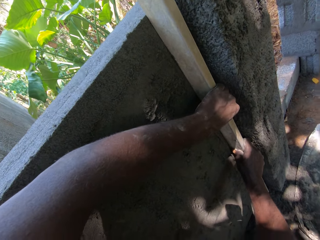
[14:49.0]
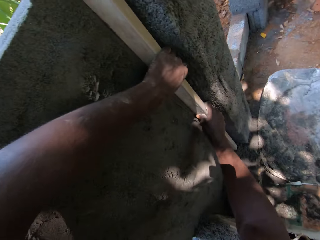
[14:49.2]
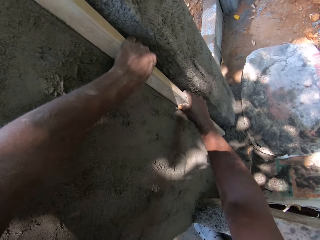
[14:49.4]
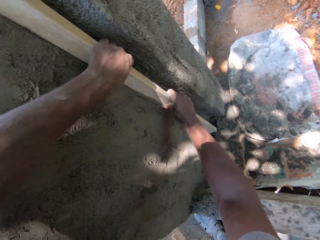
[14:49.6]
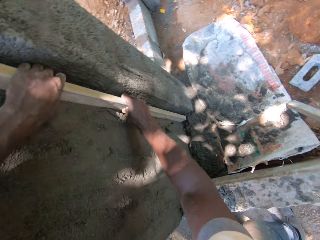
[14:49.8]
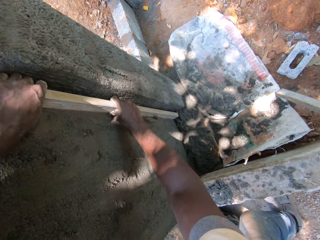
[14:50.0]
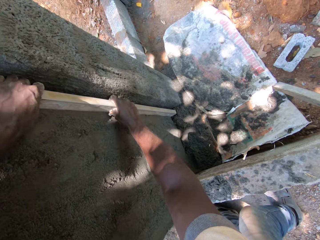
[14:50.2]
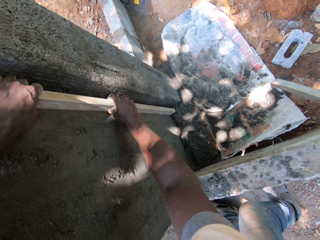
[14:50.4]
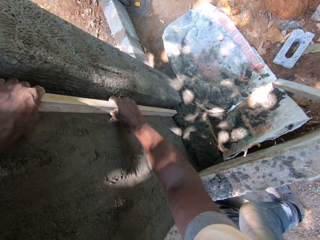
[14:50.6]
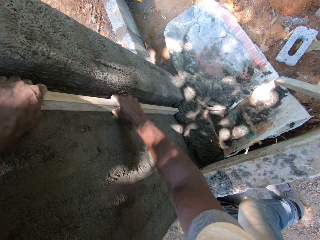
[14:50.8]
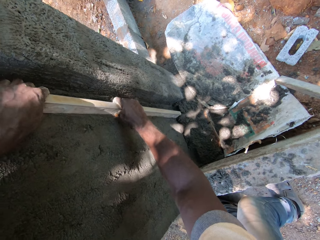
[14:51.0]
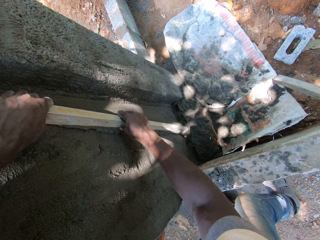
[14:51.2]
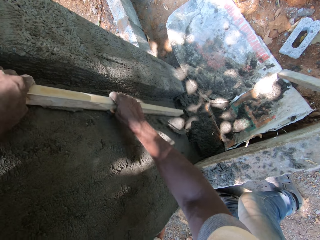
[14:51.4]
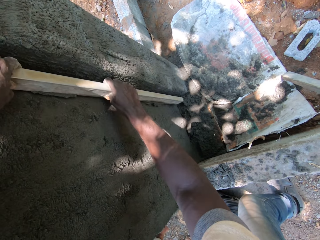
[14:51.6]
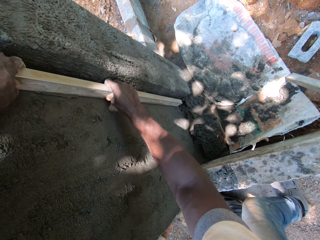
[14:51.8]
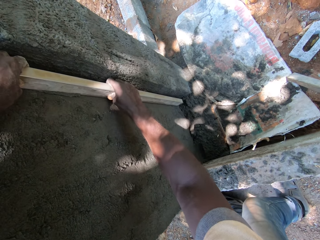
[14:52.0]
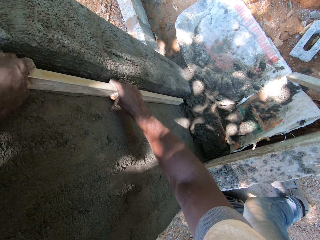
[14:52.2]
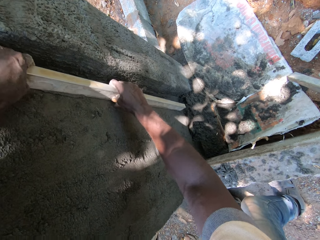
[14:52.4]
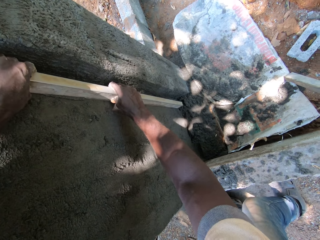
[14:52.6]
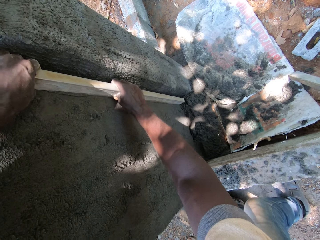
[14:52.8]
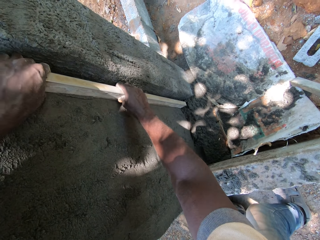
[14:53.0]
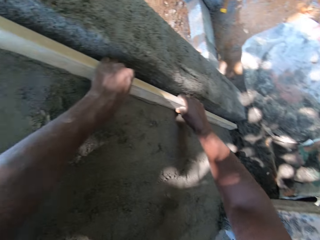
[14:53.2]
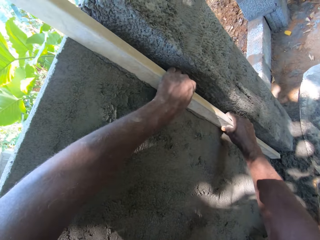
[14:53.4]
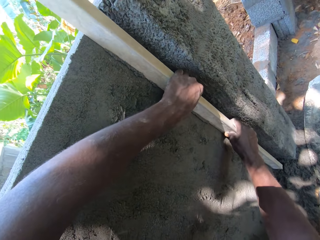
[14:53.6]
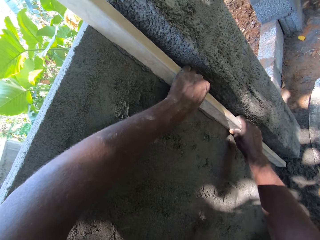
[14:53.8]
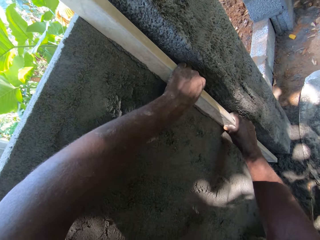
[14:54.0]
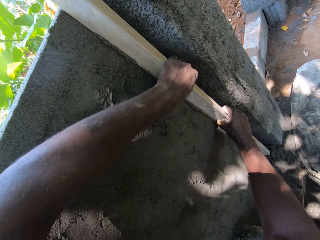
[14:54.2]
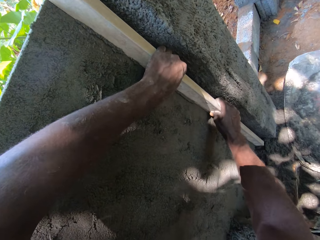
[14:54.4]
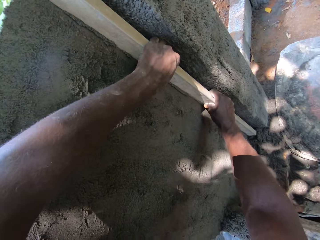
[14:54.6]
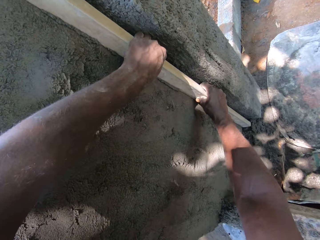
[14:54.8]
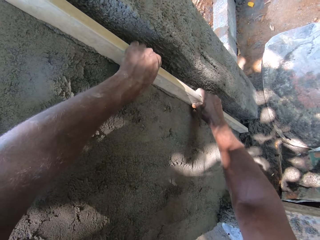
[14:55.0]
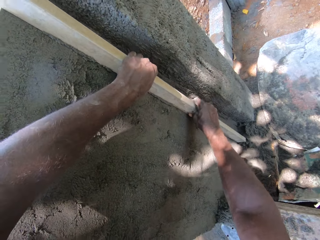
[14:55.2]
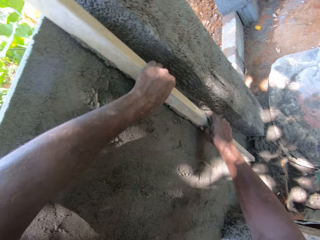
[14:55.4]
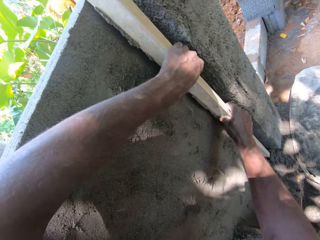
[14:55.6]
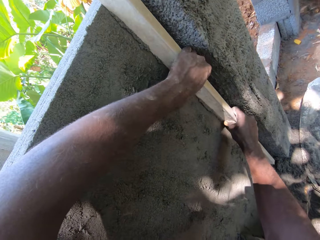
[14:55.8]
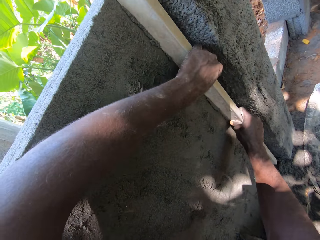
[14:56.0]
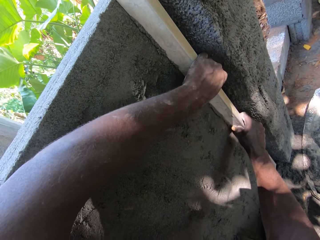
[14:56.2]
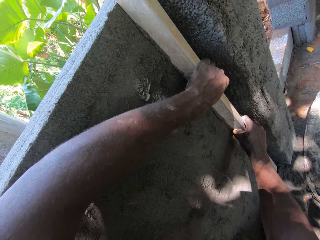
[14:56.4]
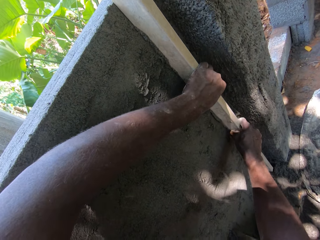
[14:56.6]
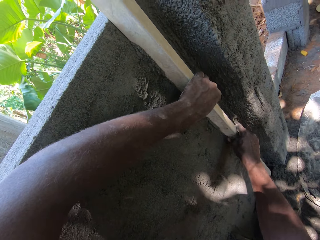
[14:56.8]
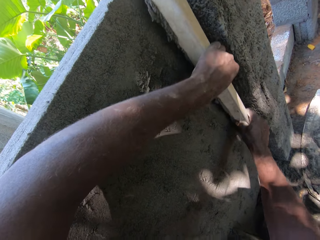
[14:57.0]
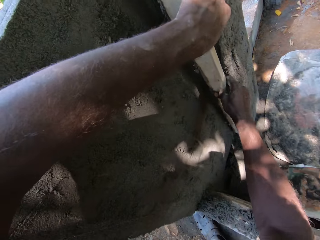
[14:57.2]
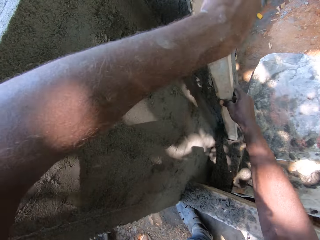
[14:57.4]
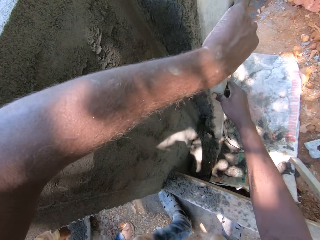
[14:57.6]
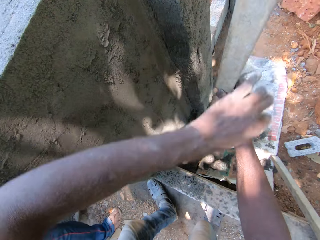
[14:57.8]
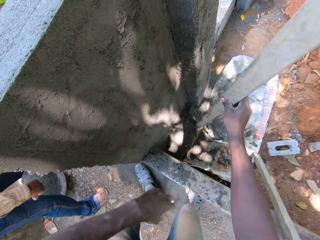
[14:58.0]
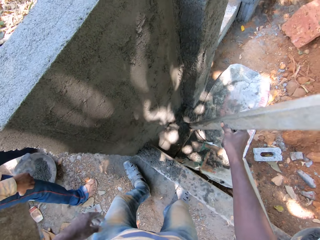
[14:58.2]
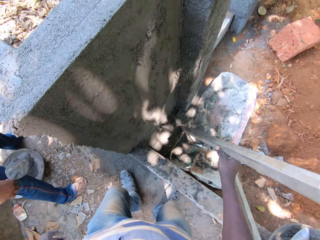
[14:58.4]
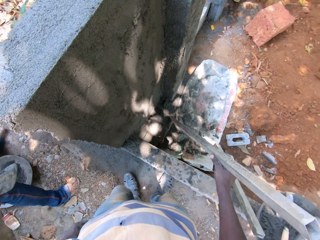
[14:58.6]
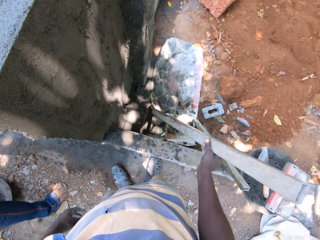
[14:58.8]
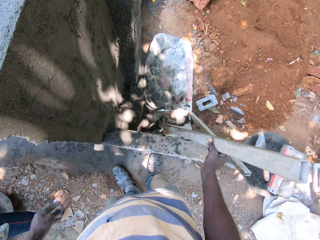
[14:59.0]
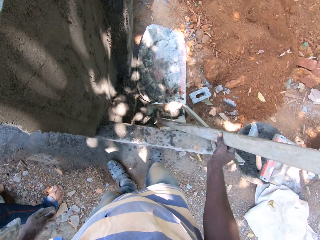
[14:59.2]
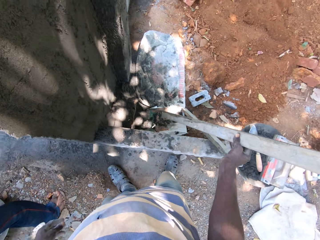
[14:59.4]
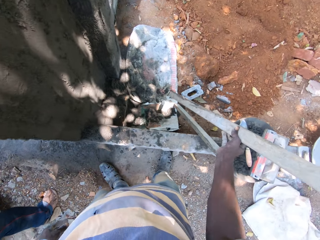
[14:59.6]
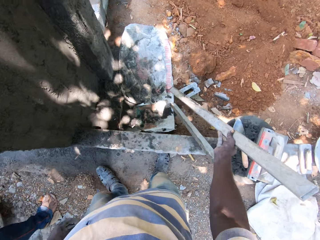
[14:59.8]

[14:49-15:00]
The camera wearer removes his left hand from the straight pipe in his right hand. He places the lath on the ground.

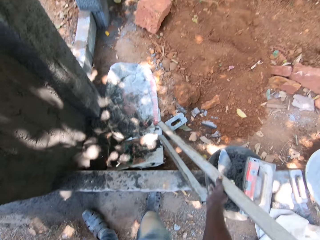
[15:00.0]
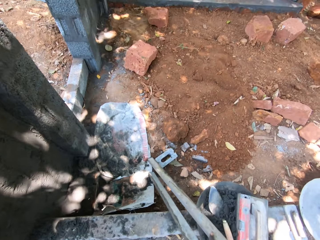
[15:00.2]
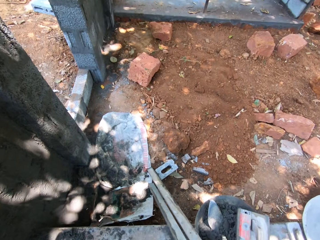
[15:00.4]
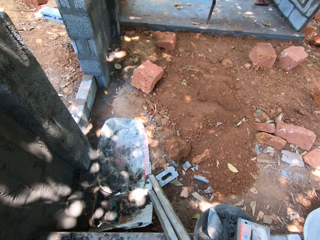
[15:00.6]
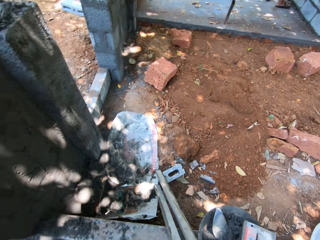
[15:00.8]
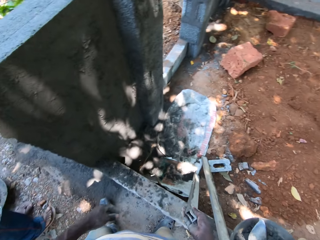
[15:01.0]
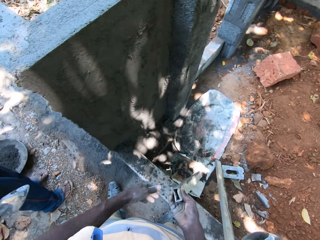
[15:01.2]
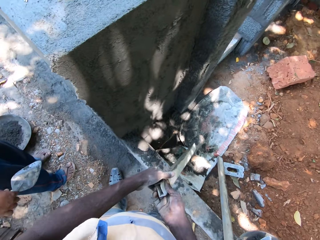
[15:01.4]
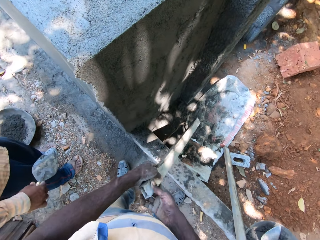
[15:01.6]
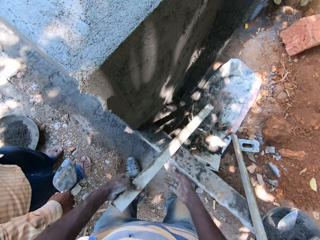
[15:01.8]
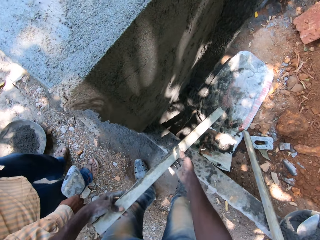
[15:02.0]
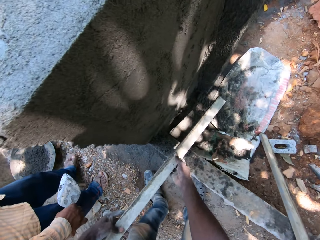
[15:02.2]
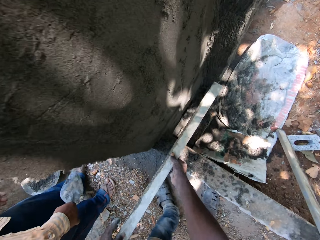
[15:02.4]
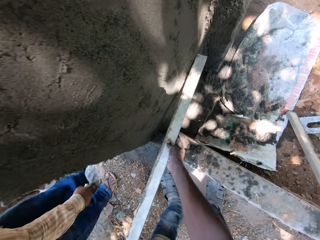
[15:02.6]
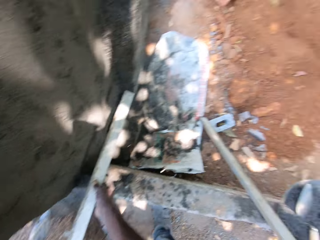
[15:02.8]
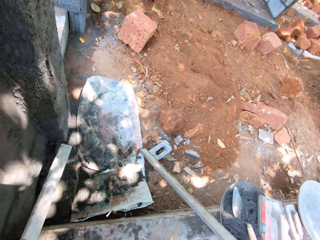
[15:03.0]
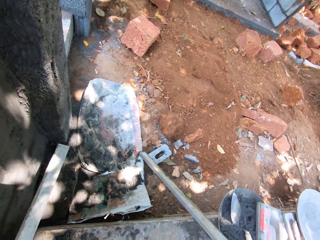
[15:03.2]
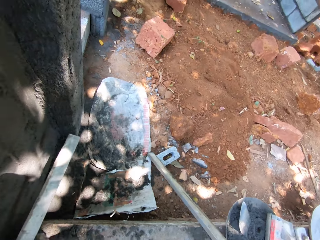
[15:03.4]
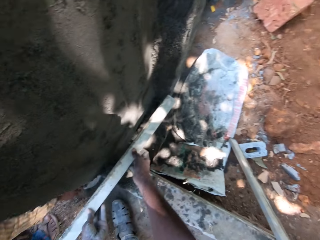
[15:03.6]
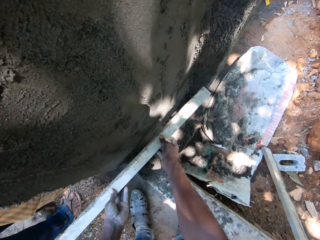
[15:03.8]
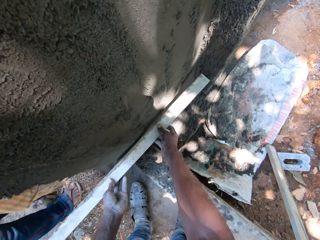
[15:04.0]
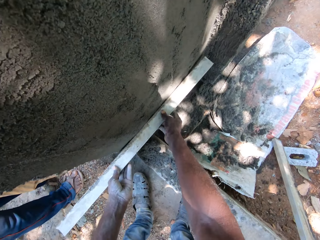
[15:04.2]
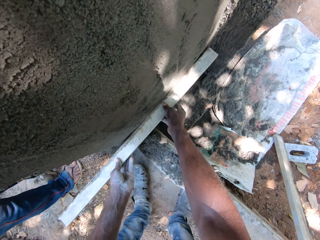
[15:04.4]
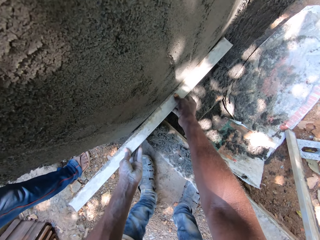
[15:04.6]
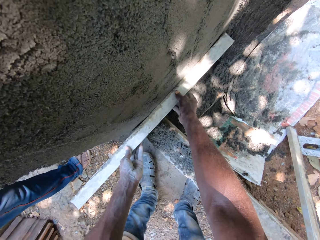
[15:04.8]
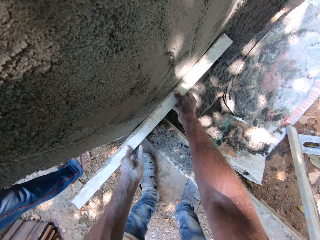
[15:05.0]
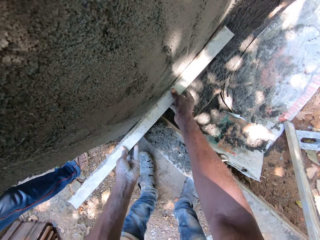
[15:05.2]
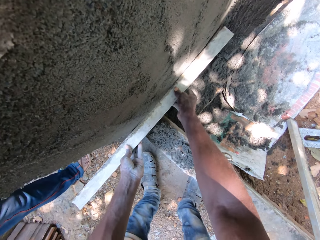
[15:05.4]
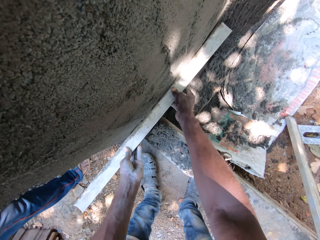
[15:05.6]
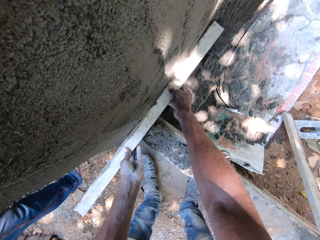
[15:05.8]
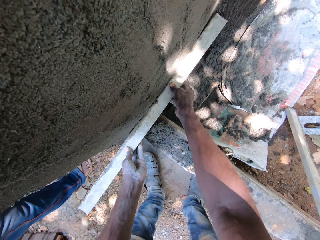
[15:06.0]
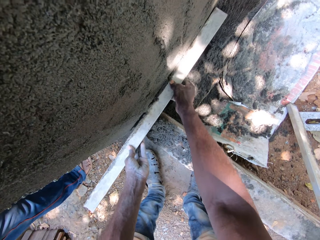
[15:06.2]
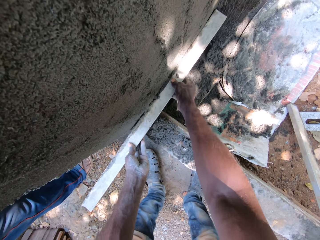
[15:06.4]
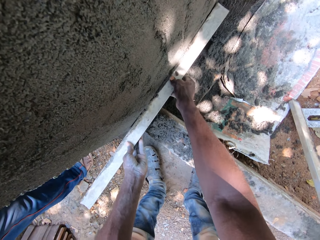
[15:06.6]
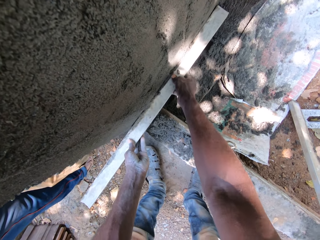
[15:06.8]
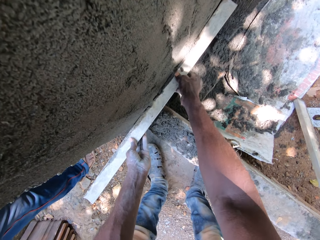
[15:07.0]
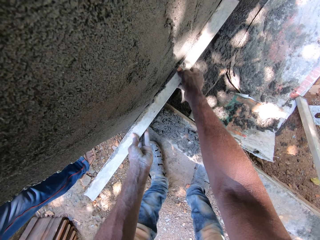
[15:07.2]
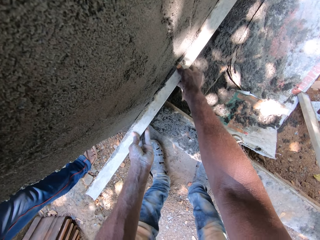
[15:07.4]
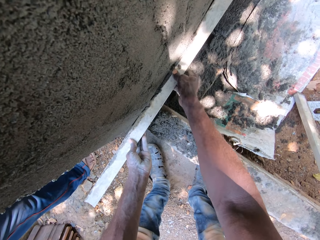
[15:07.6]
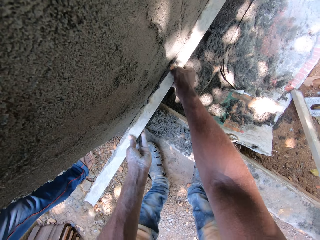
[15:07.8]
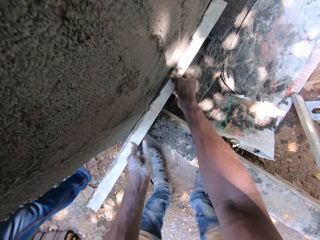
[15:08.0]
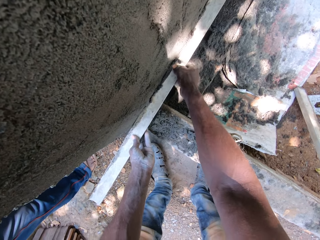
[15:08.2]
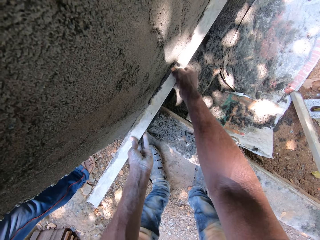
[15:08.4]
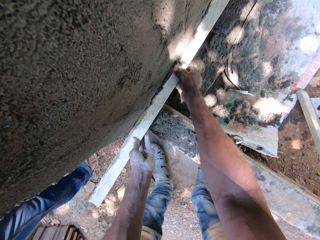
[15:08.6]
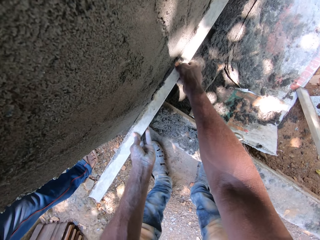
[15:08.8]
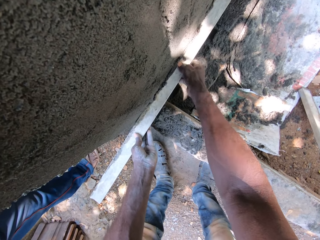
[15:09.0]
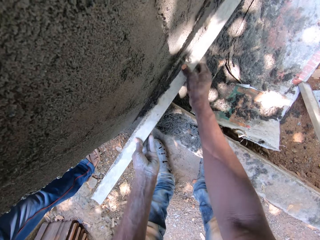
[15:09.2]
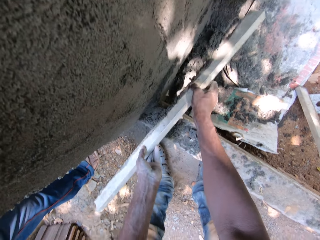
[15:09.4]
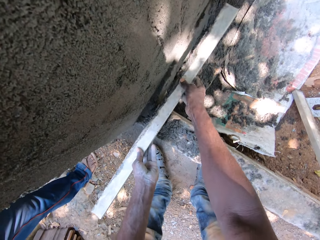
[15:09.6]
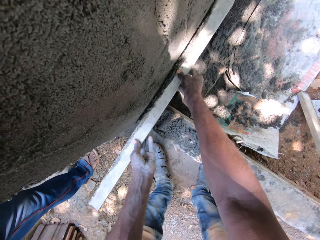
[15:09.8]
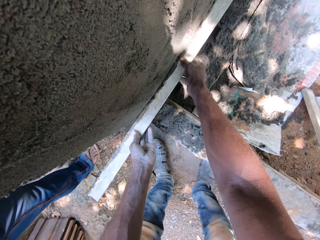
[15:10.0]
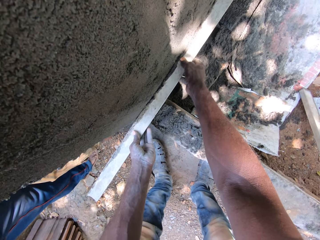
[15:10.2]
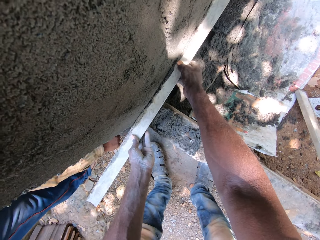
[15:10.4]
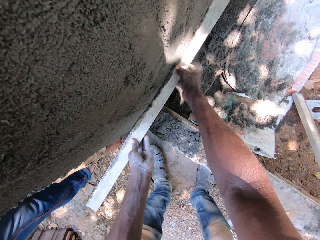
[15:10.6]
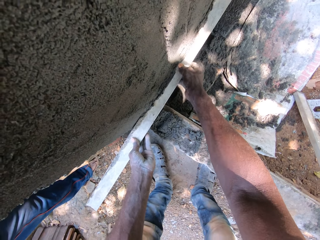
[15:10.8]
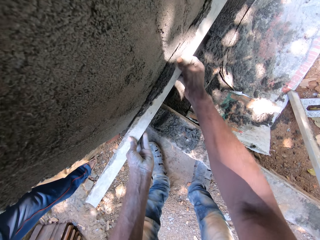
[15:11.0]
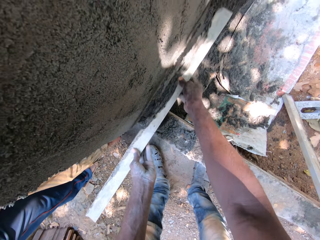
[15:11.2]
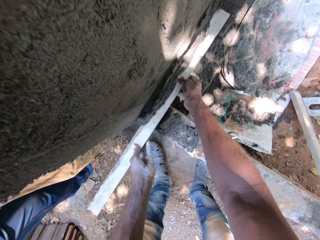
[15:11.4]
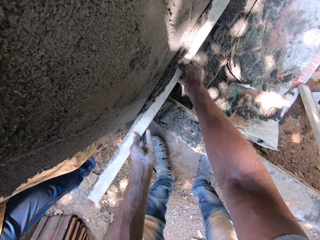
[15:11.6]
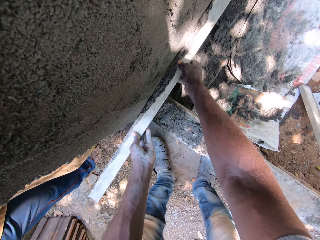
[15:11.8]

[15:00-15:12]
The camera wearer picks the straight pipe or aluminum rod from a wall with his right hand. He passes the straight pipe from his right hand to his left hand. He holds the straight pipe with both hands. He plasters the wall with the aluminum rod. He smoothens concrete on the wall with the straight pipe in both hands. He converses with a person.
